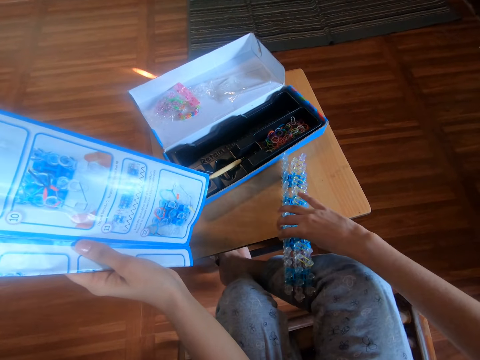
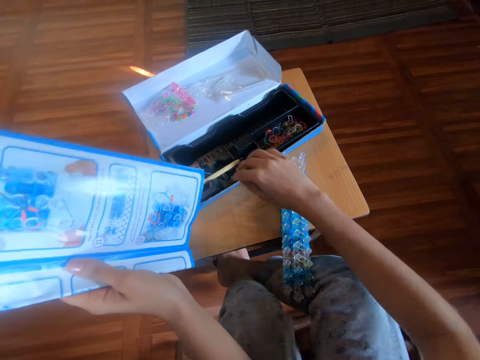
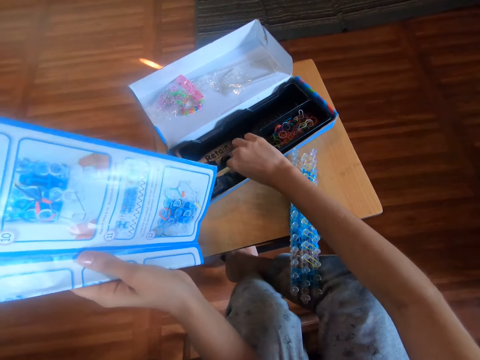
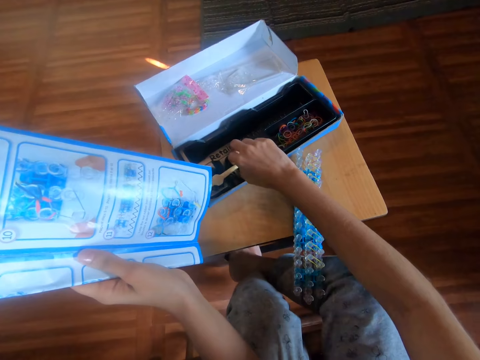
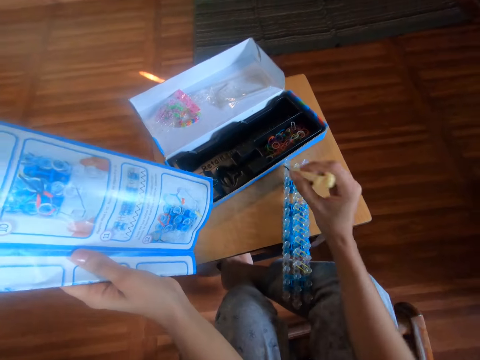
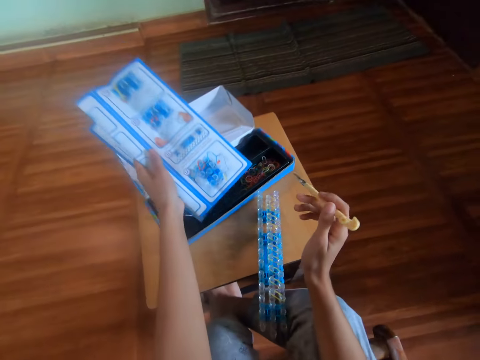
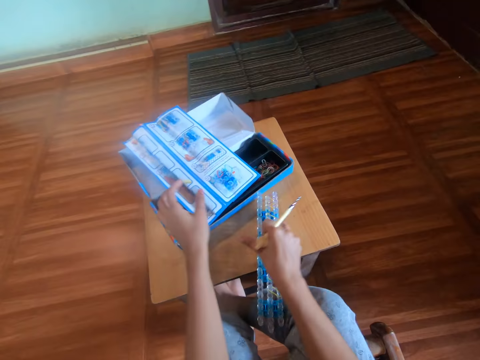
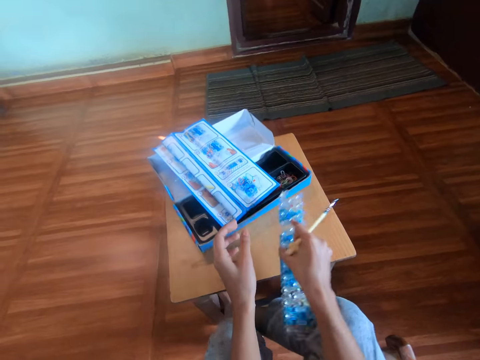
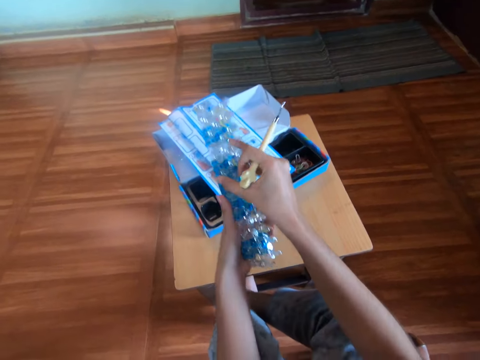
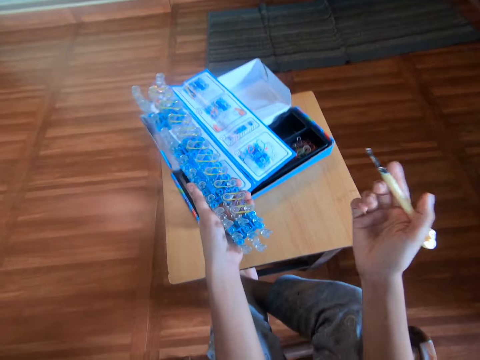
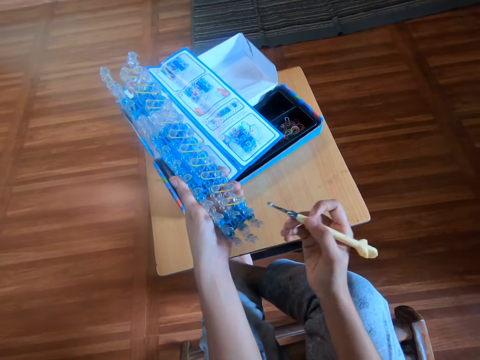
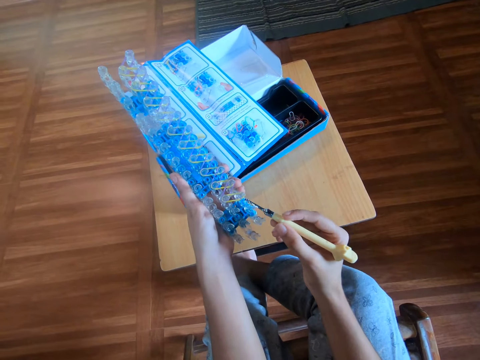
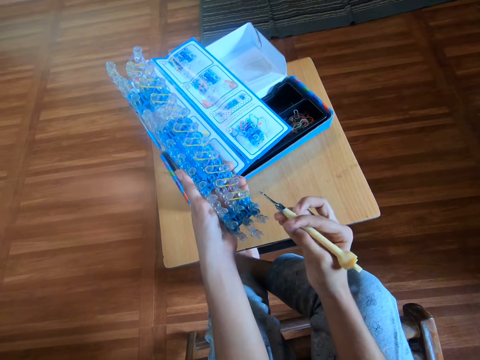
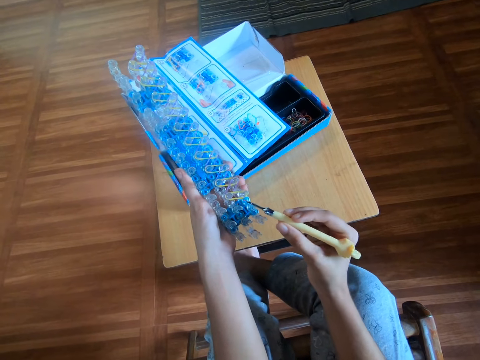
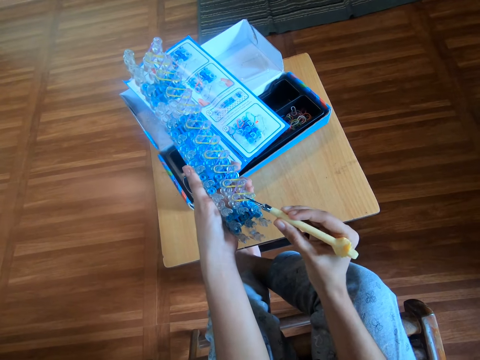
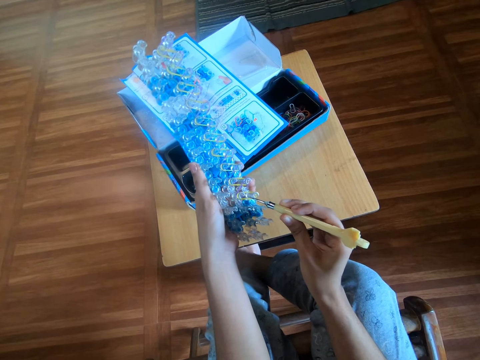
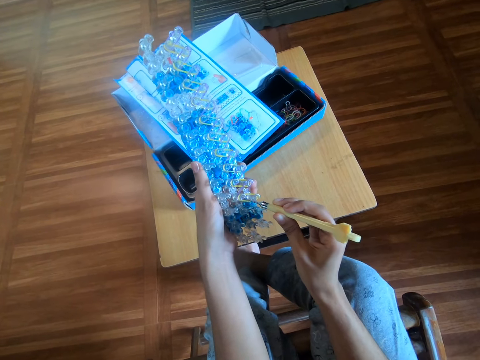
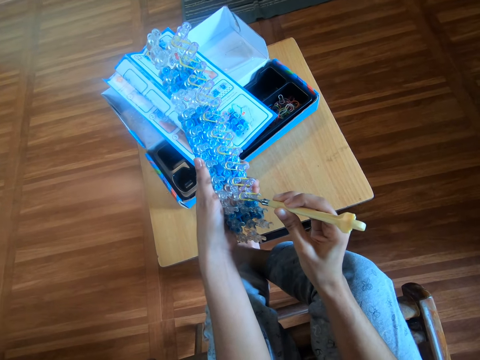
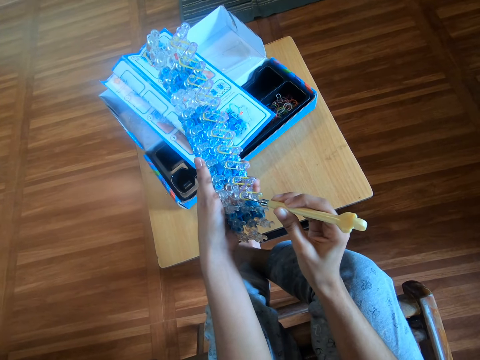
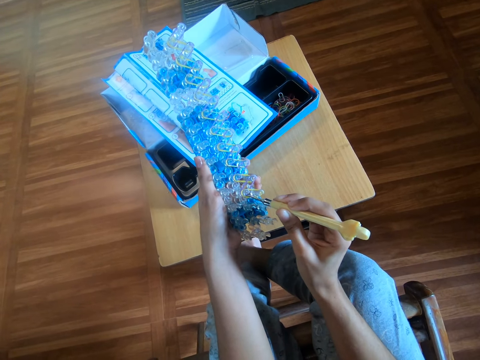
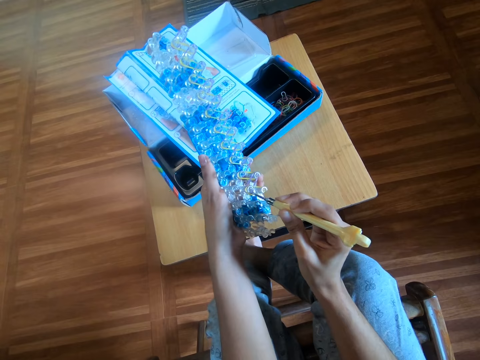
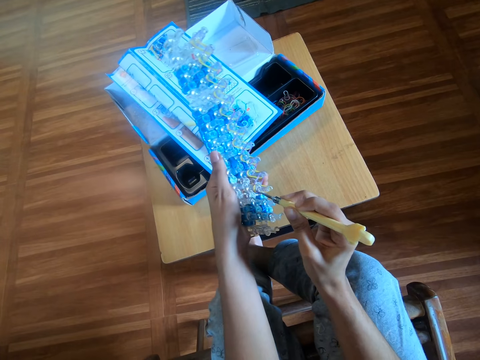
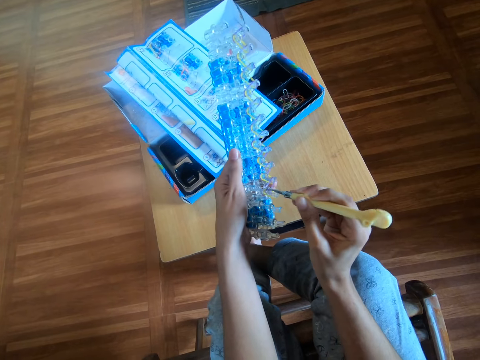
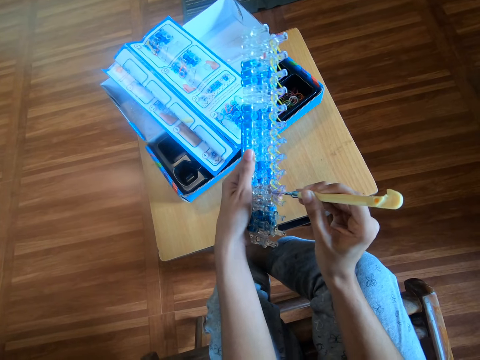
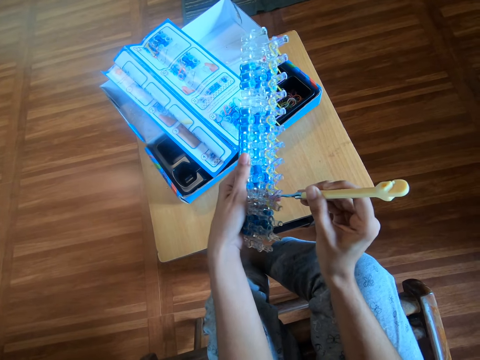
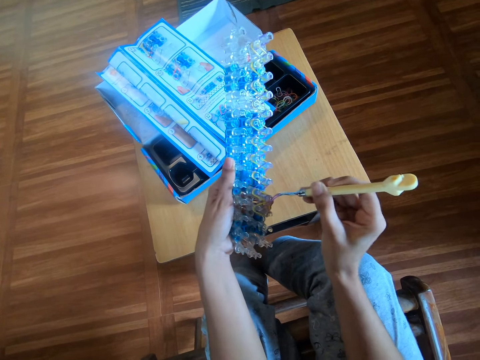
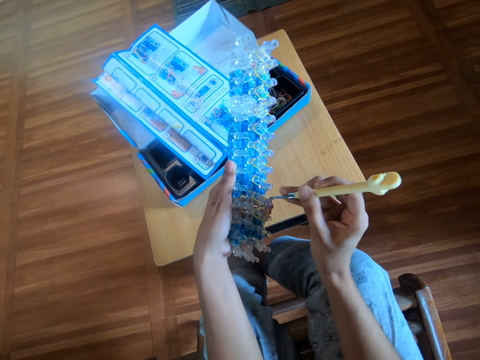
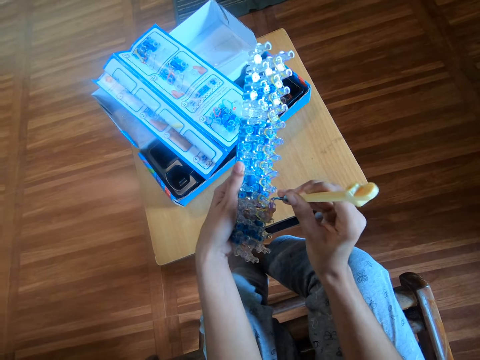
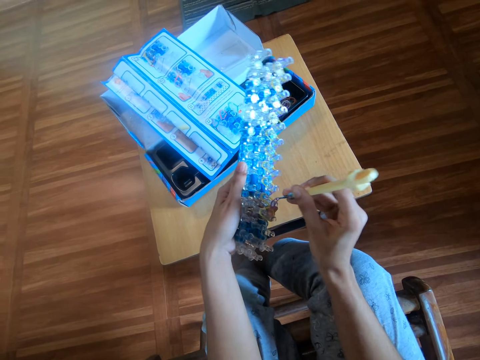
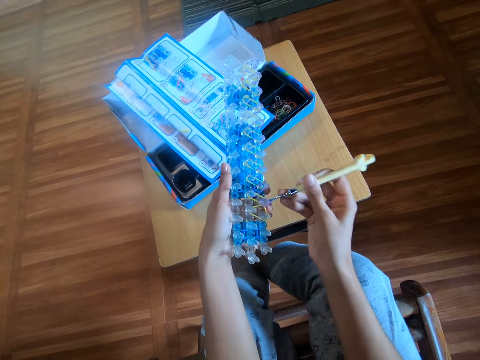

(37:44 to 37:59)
The camera wearer removes her hand from the loom board. She picks up a crochet hook from the box with her right hand. She drops the manual on the box with her left hand. She picks up the rubber band loom from the table with her right hand. She holds the loom board with the other hand. She transfers the rubber band loom from her right hand to her left hand. She adjusts the crochet hook on the hand. She crochets the loom board with a rubber band. She twists the mini rubber bands on the rubber band loom with the crochet hook in her right hand.

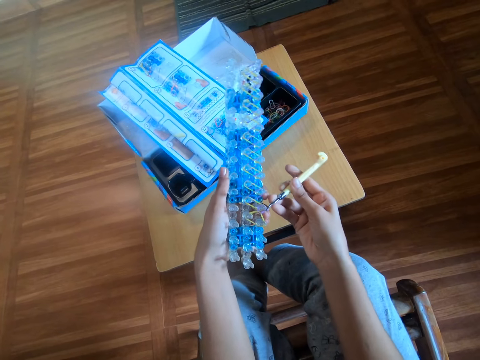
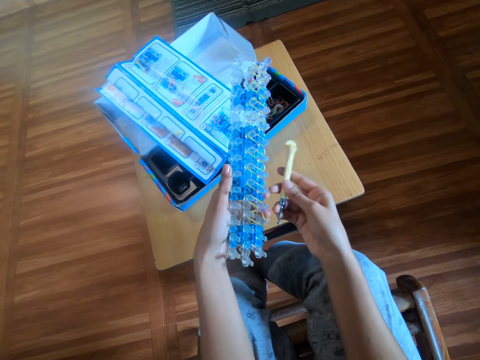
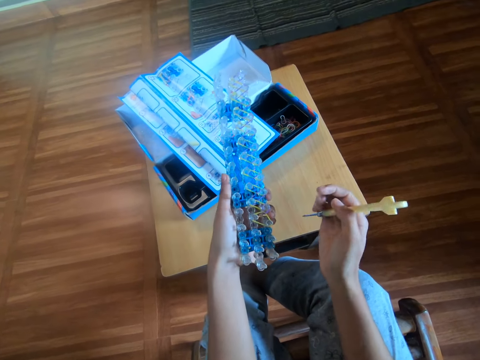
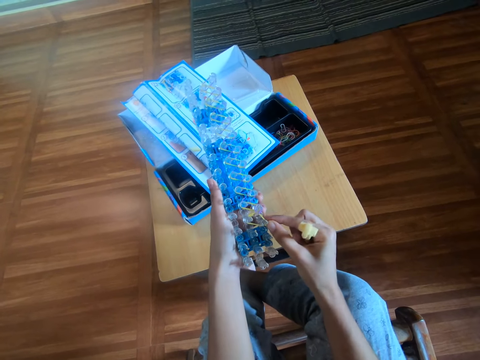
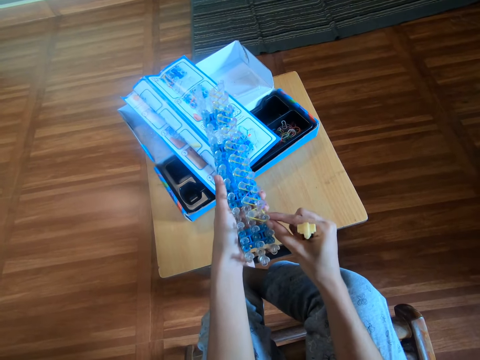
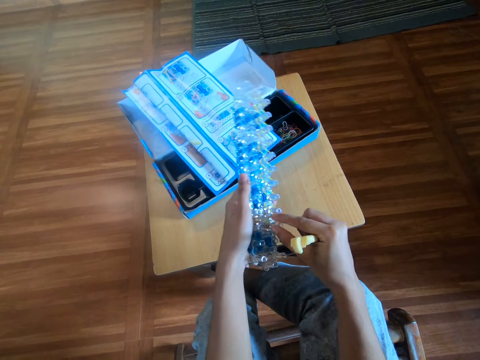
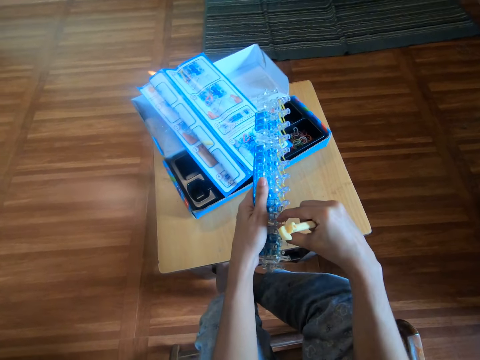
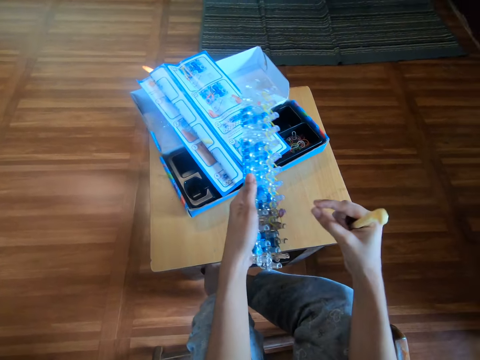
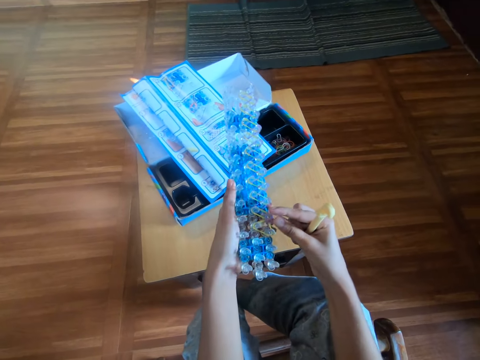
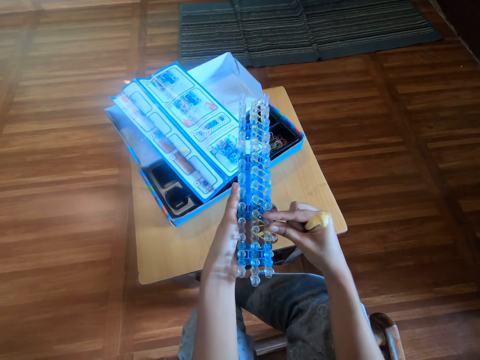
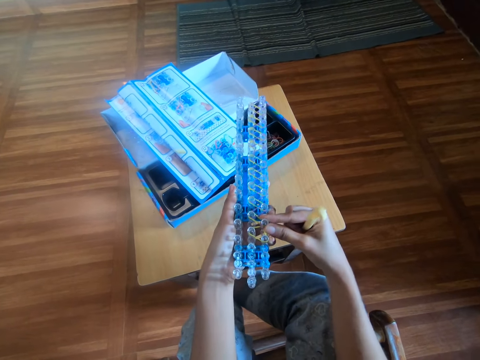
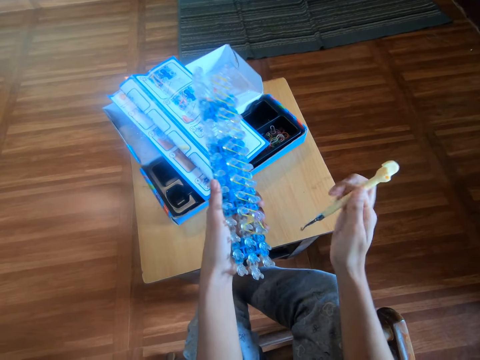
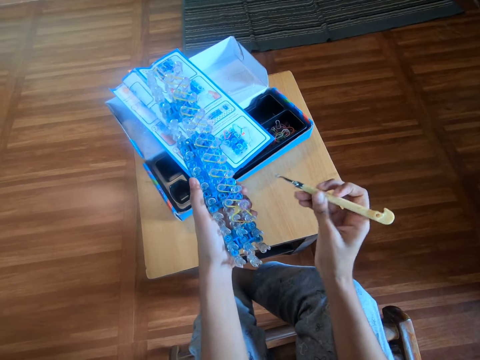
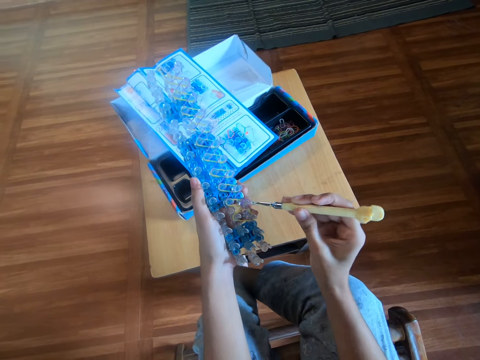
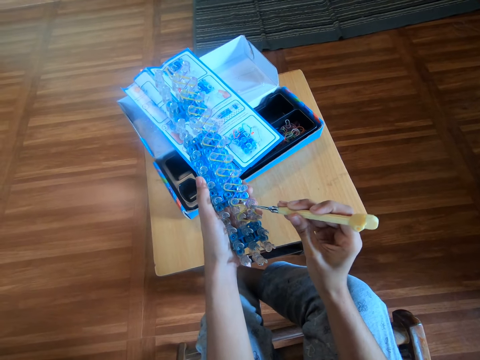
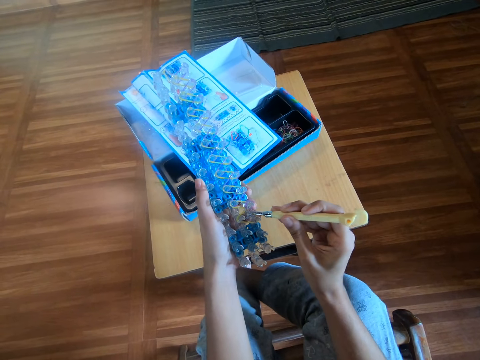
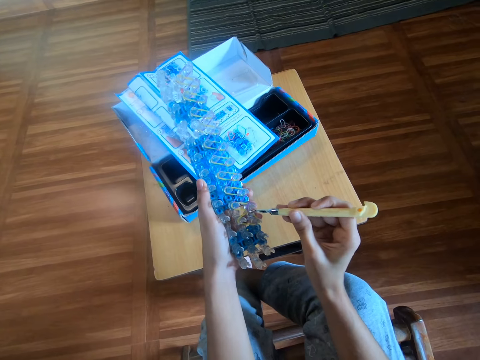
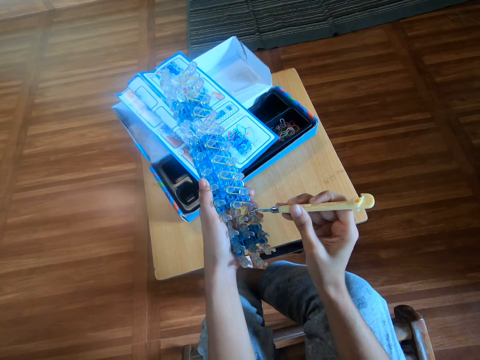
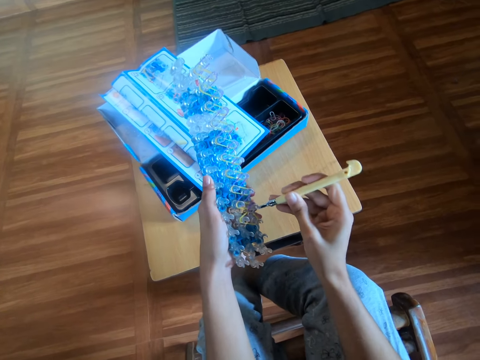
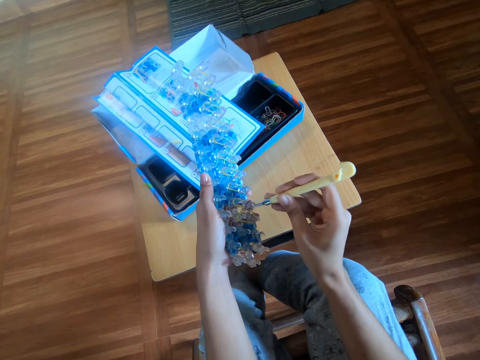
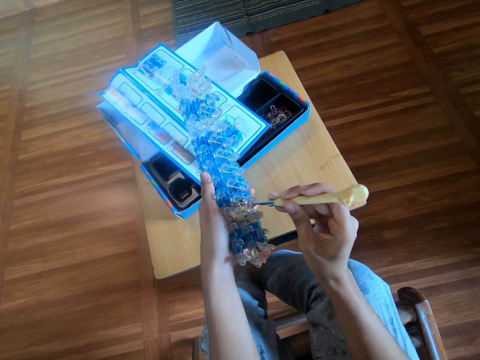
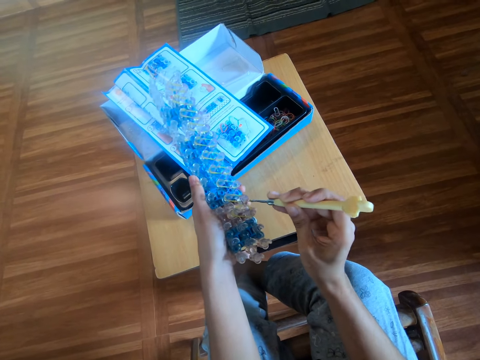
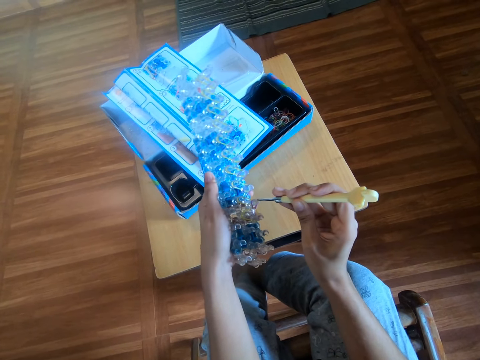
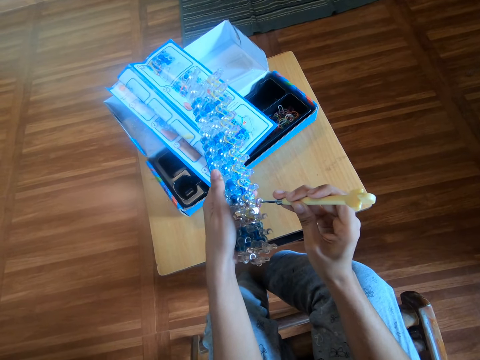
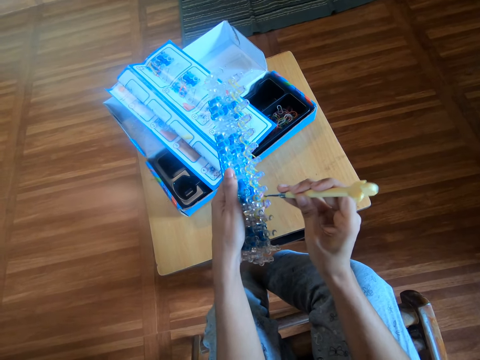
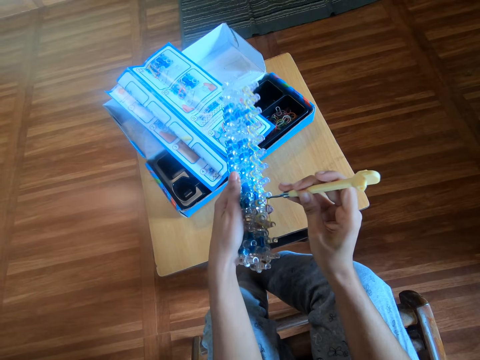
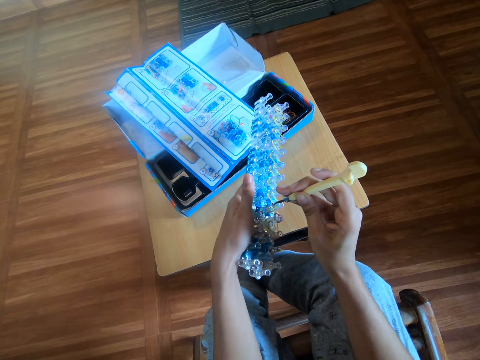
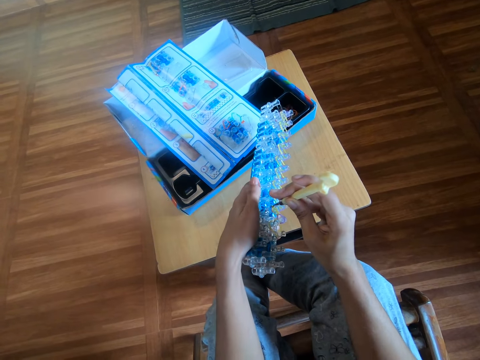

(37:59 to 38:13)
The camera wearer adjusts the mini rubber bands on the rubber band loom with her right hand. She adjusts the crochet on the hand. She crochets the loom board. She twists the mini rubber bands on the rubber band loom with the crochet hook in her right hand.
